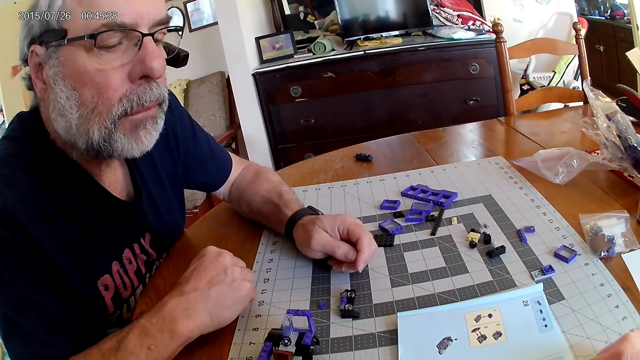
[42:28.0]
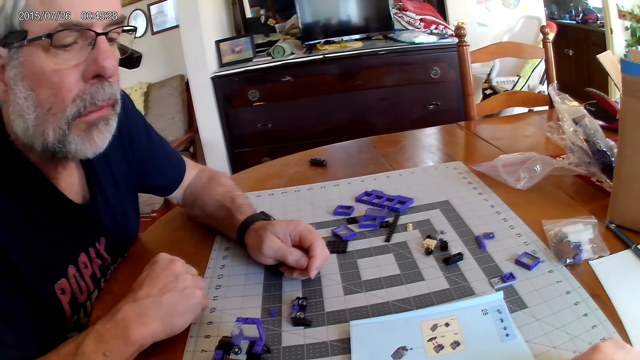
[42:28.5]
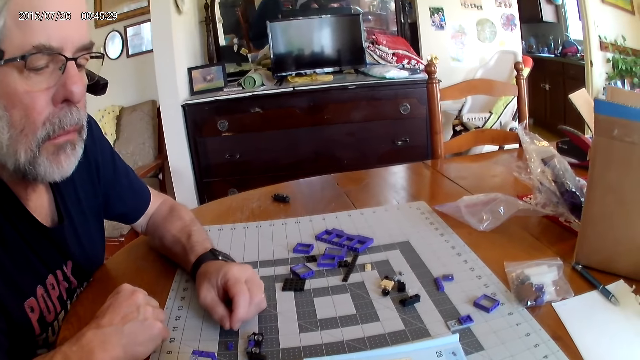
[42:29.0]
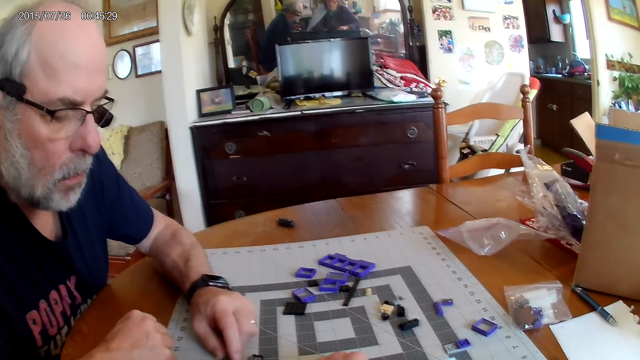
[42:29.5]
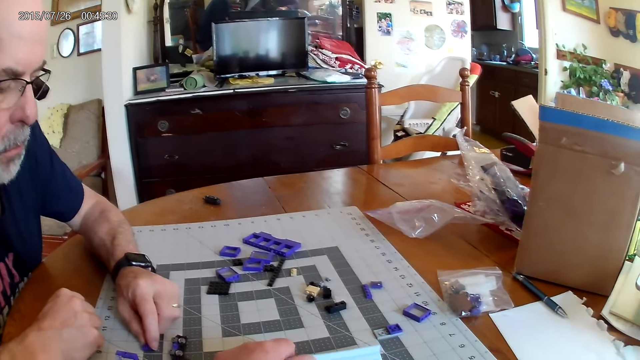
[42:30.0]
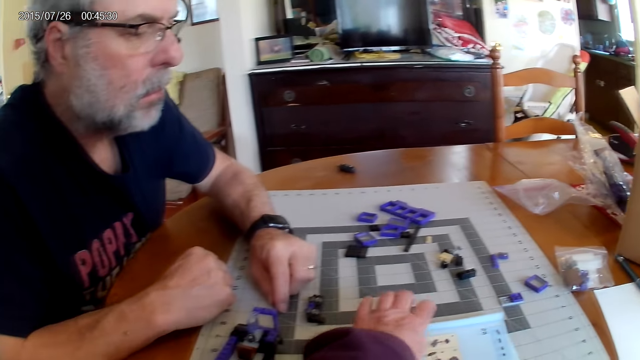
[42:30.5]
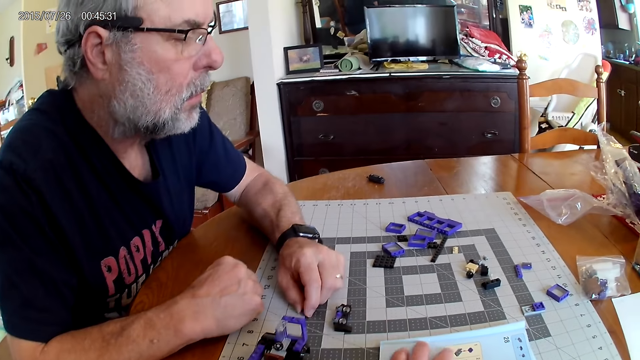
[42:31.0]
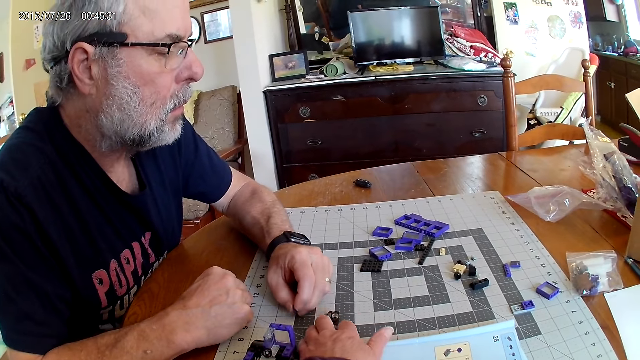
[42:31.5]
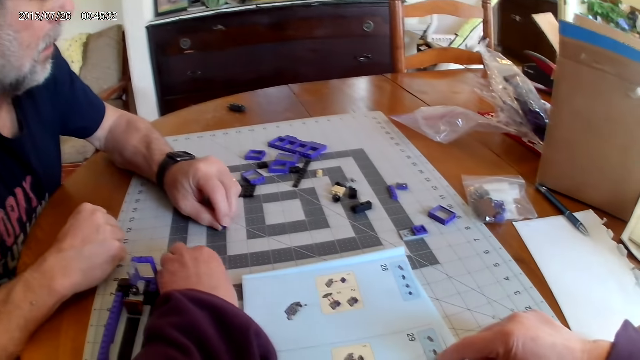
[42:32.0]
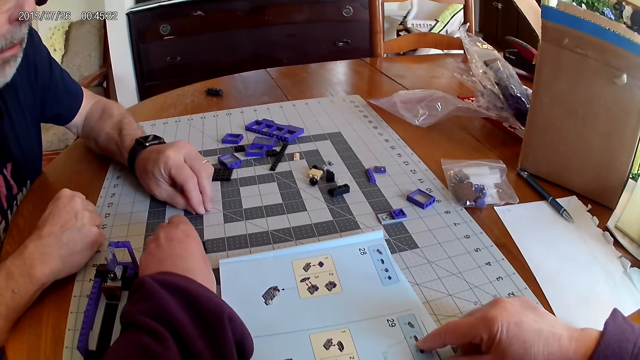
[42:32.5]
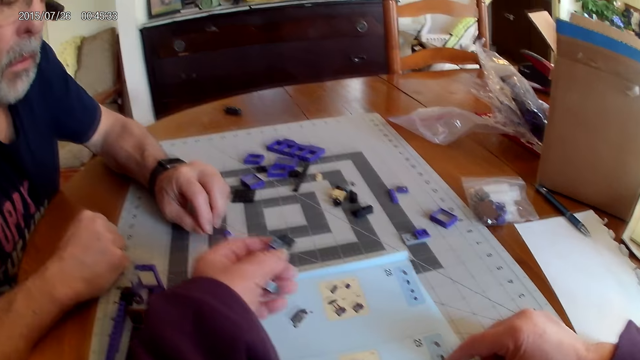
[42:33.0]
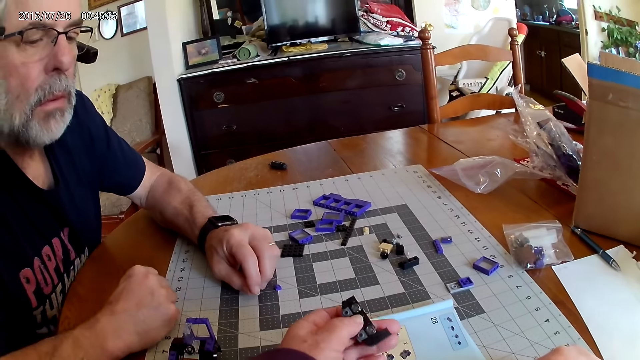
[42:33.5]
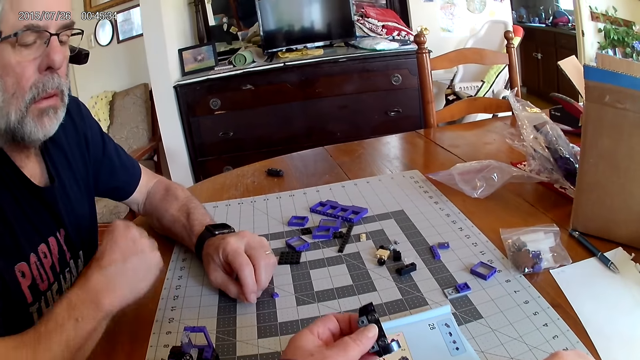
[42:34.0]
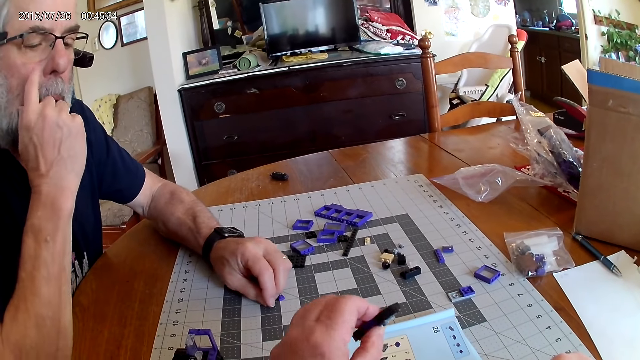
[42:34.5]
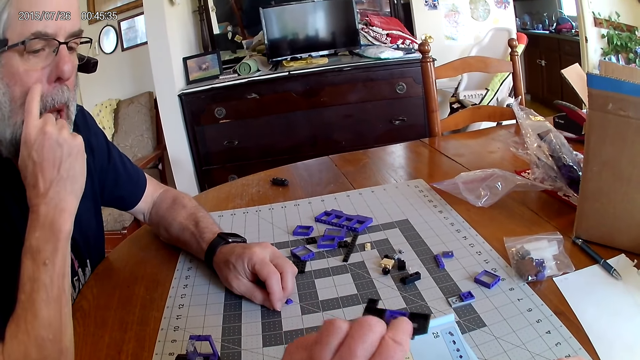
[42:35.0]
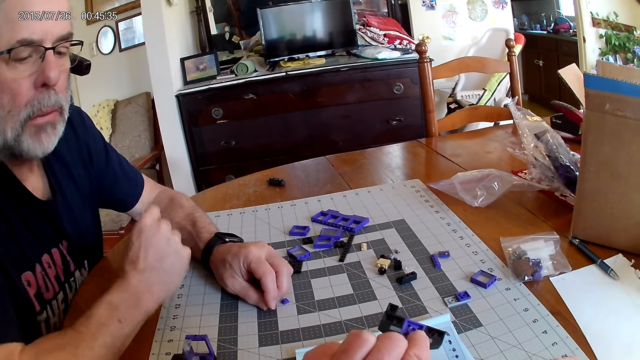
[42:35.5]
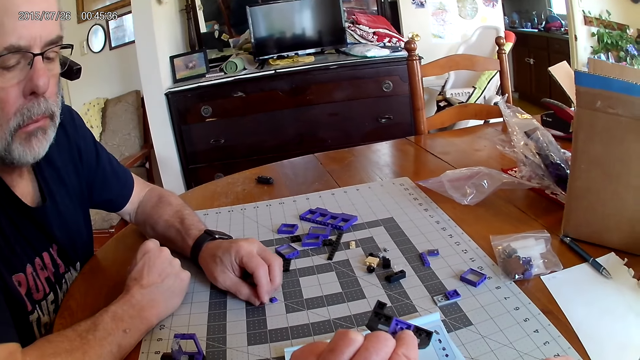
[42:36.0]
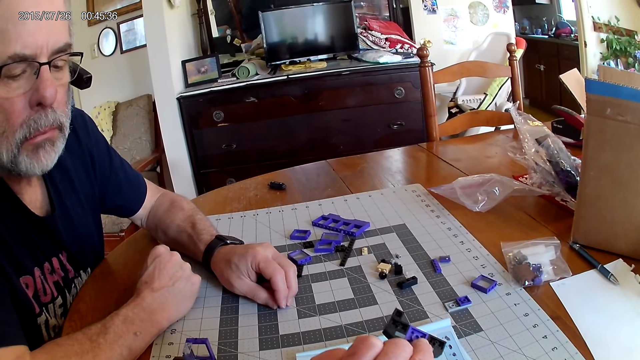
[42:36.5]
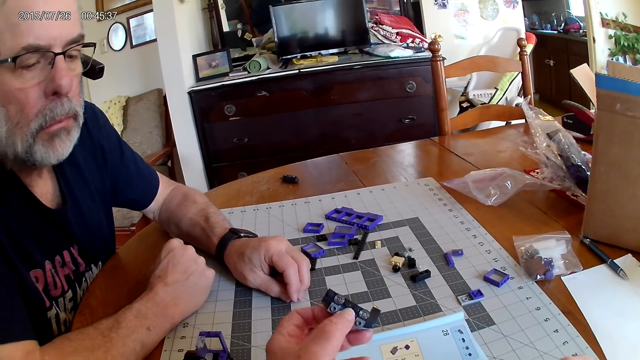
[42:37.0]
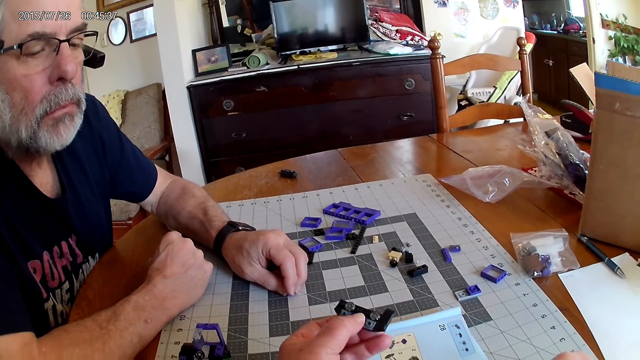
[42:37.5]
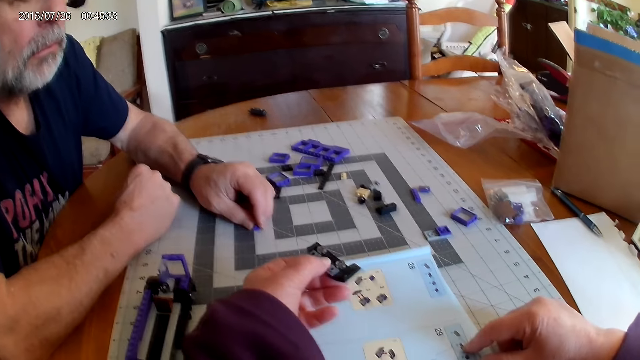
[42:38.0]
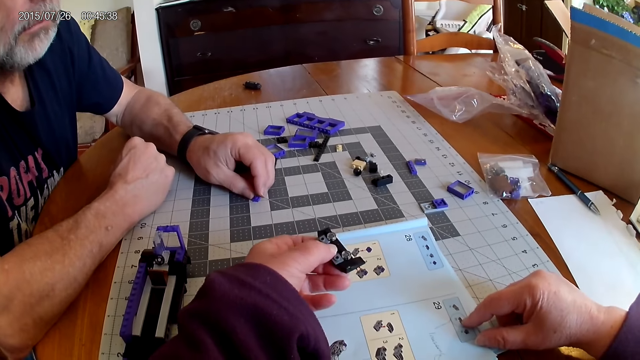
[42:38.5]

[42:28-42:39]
The camera wearer picks up the plastic pieces. They look at the plastic pieces.

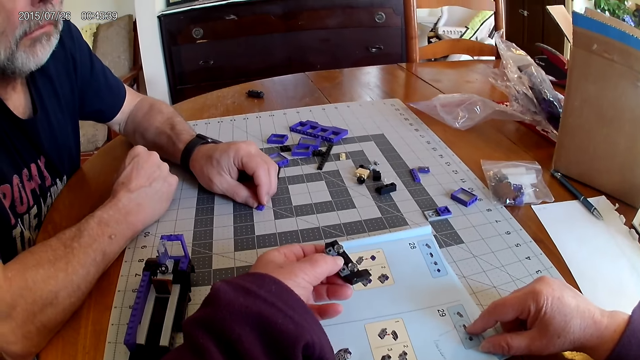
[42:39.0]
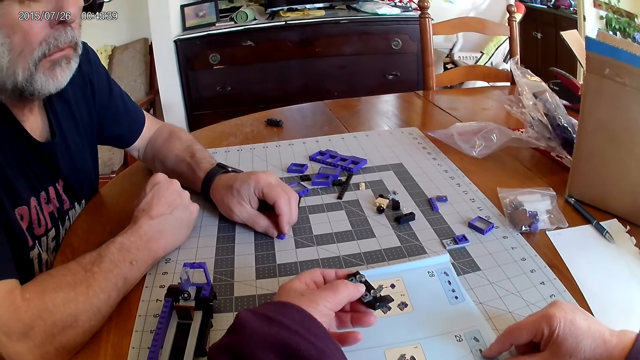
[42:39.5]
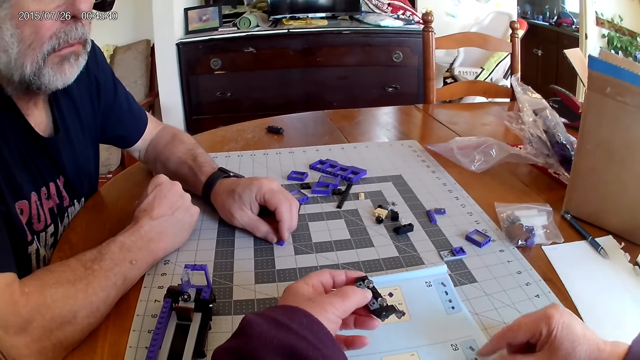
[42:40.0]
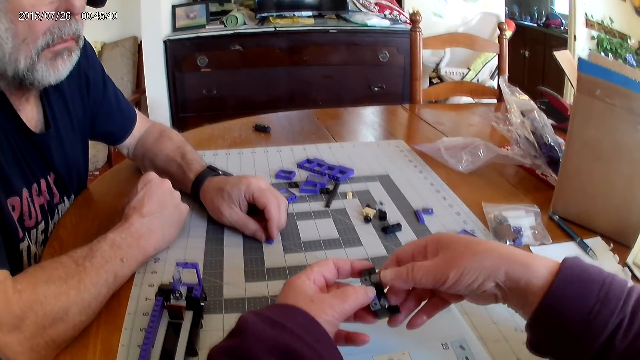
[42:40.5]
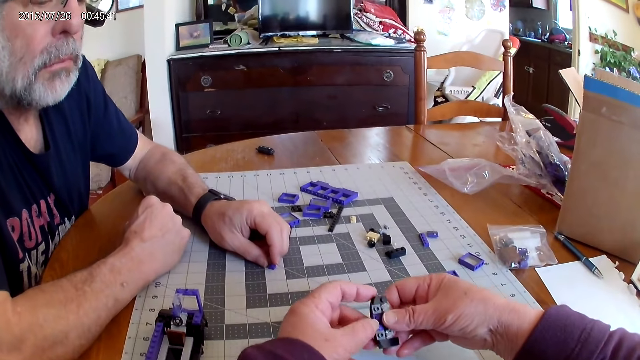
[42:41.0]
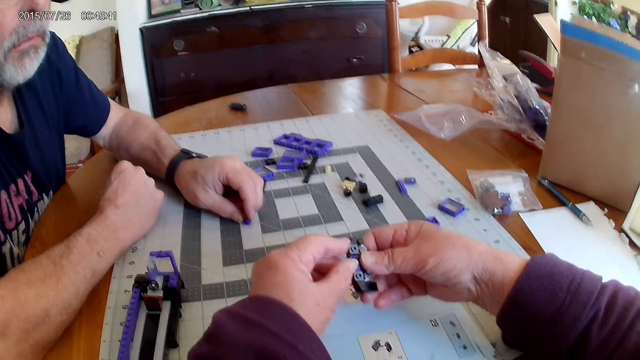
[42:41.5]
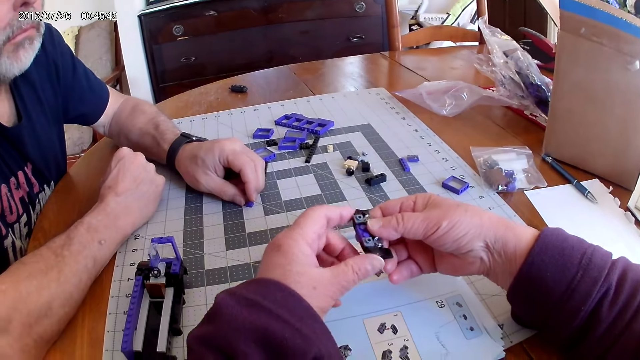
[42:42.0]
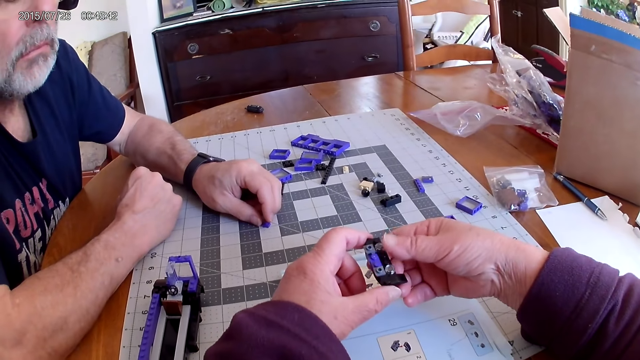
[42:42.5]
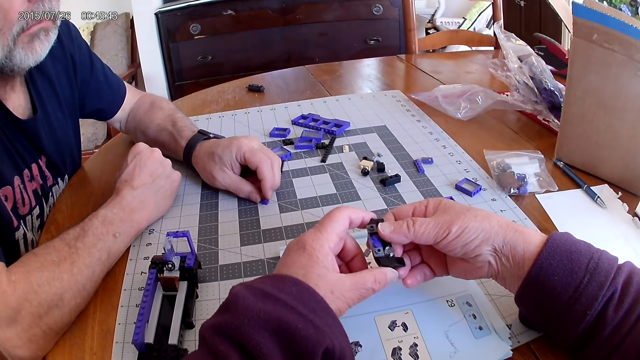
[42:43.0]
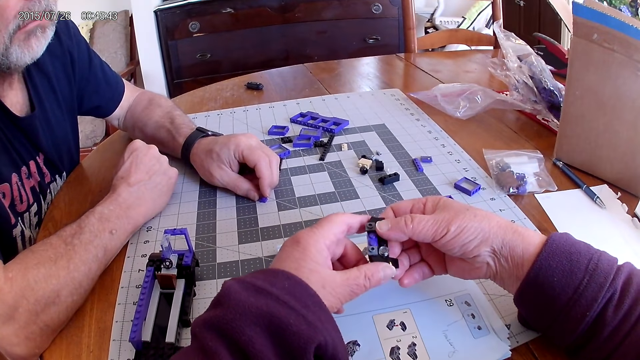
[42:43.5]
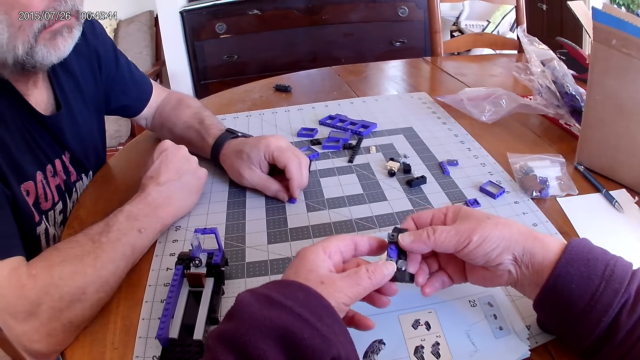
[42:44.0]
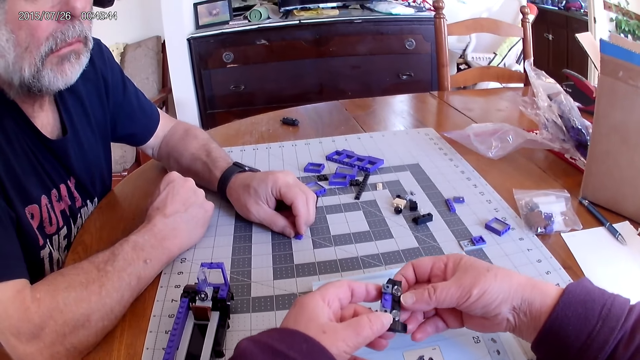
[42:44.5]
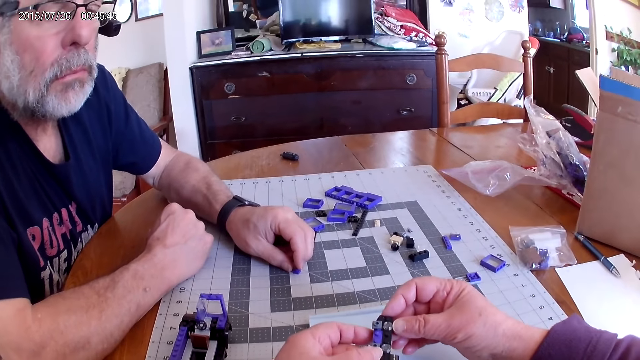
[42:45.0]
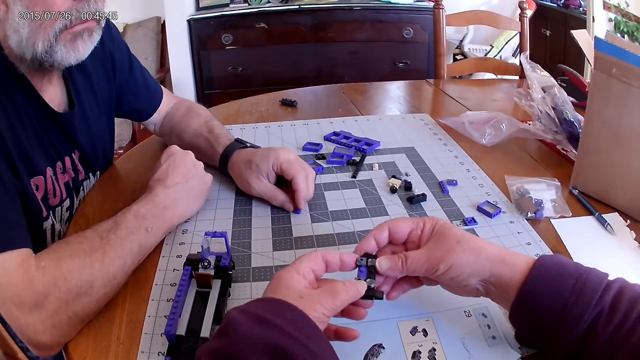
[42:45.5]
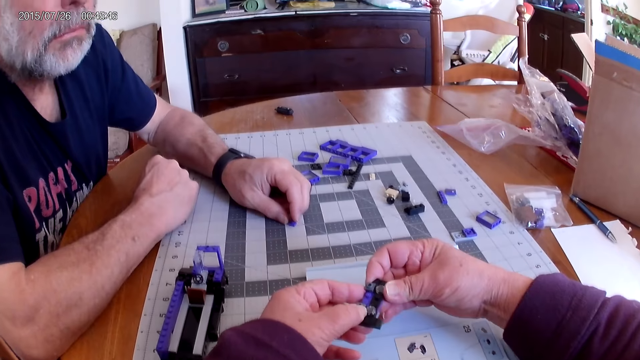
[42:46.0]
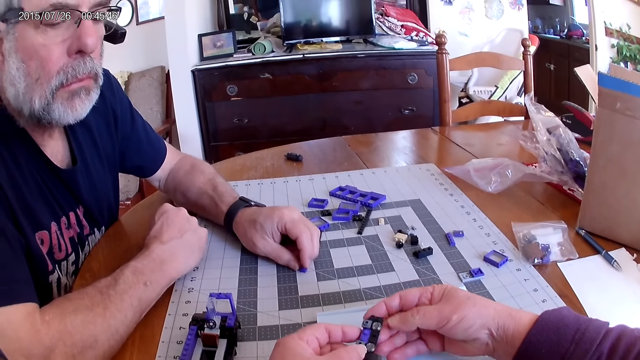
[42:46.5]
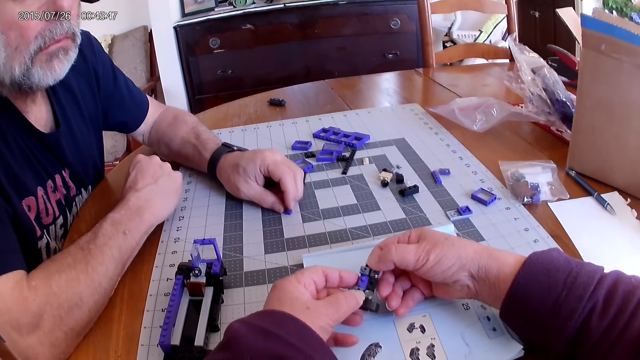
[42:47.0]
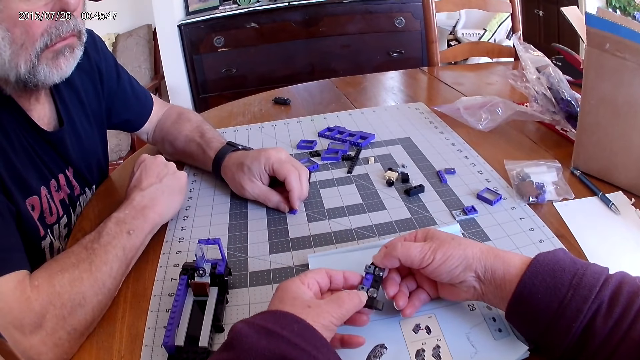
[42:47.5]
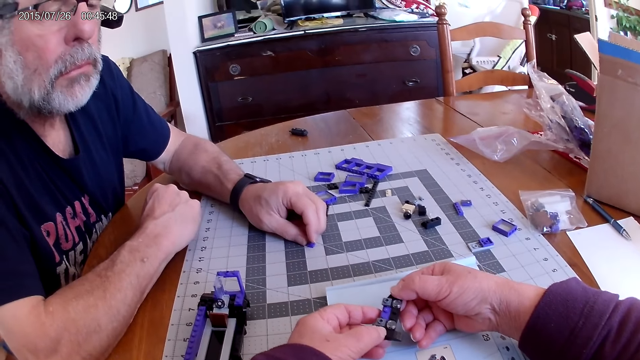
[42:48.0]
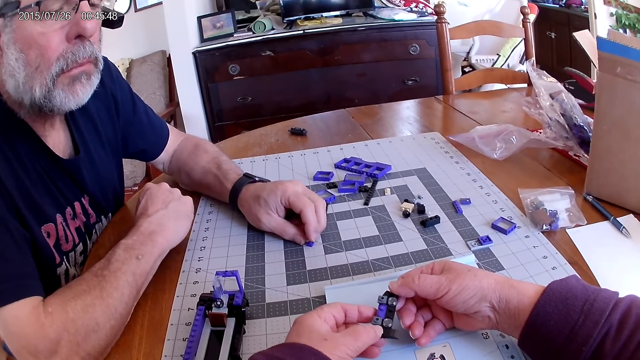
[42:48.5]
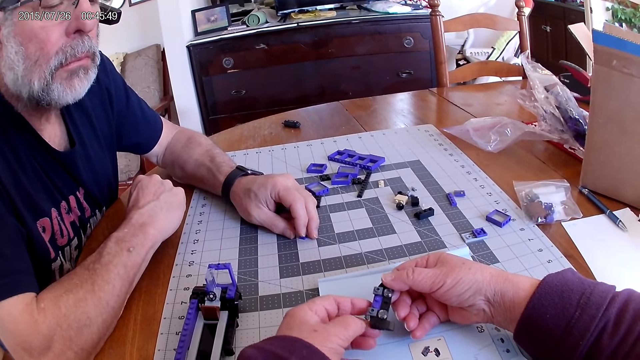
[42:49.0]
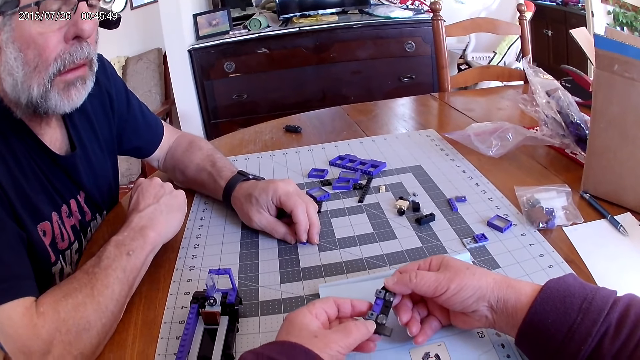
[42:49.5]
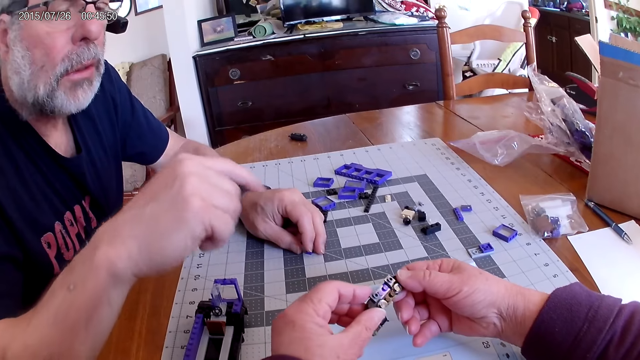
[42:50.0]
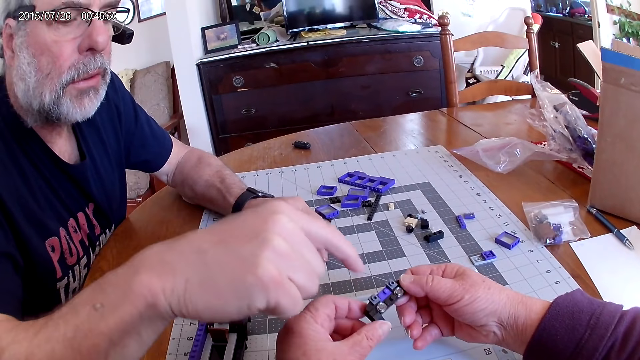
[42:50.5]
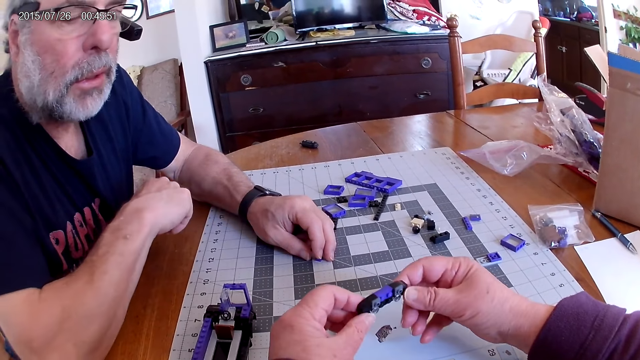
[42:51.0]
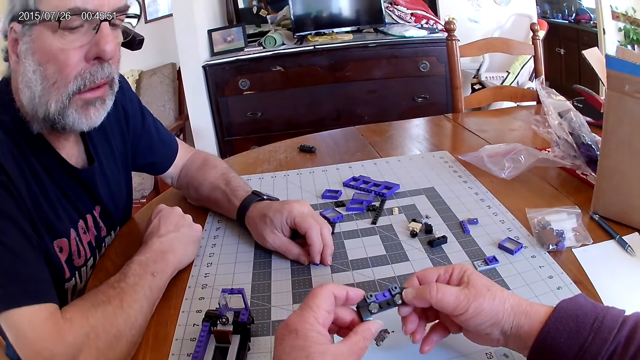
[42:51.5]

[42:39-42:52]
The camera wearer talks to a man. They look at the plastic pieces.
